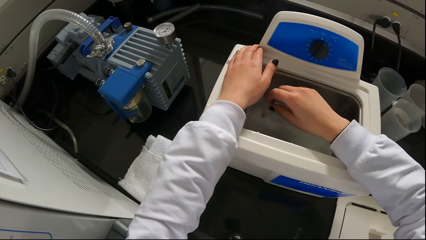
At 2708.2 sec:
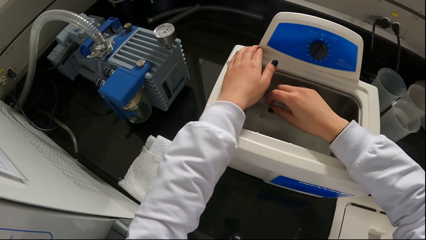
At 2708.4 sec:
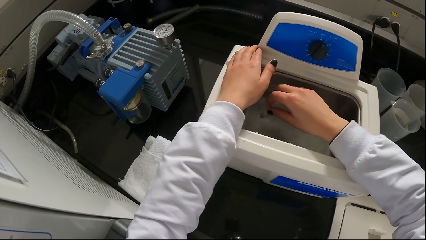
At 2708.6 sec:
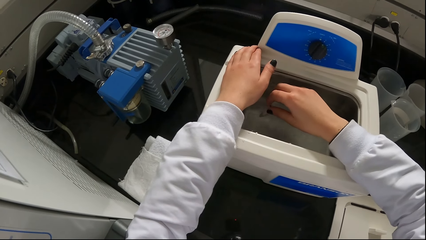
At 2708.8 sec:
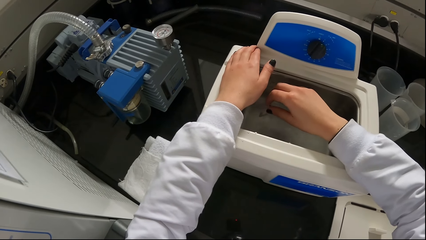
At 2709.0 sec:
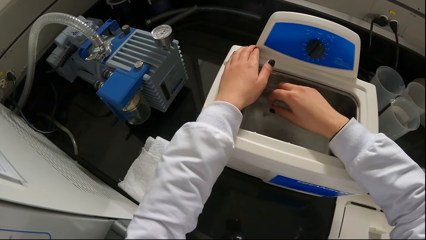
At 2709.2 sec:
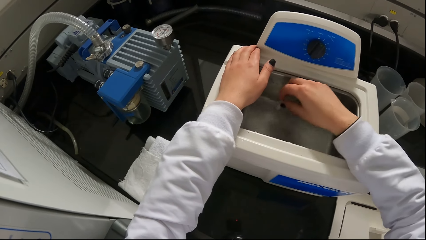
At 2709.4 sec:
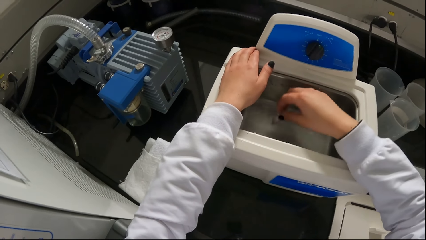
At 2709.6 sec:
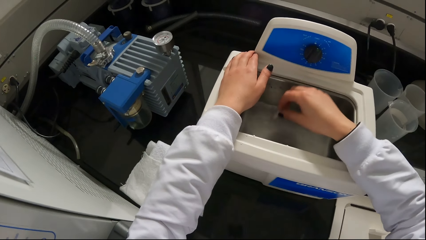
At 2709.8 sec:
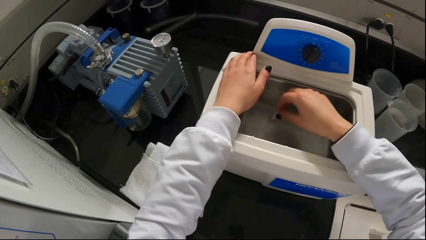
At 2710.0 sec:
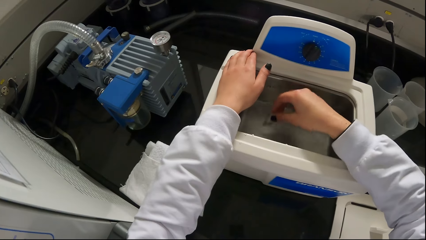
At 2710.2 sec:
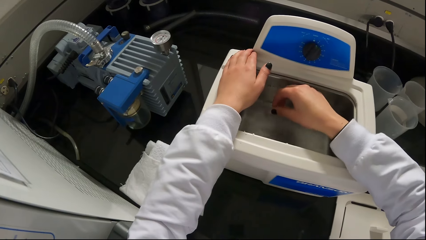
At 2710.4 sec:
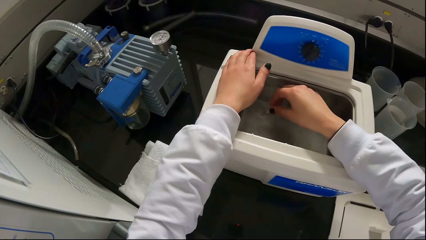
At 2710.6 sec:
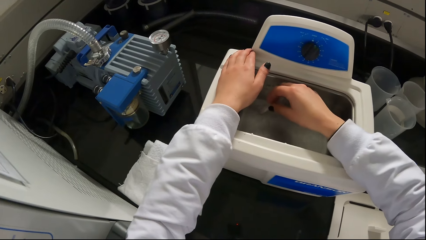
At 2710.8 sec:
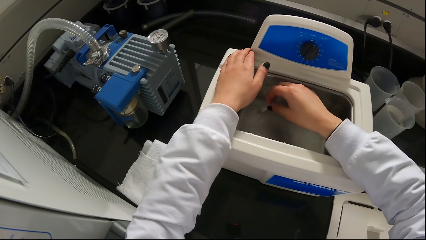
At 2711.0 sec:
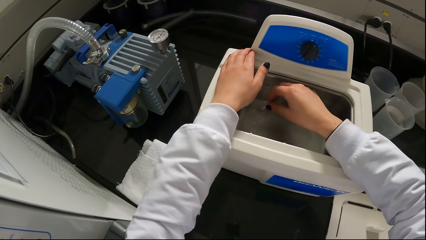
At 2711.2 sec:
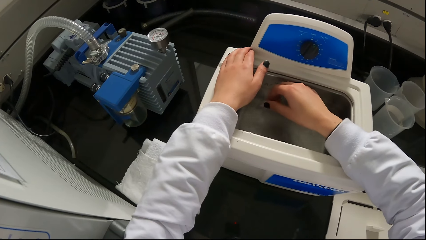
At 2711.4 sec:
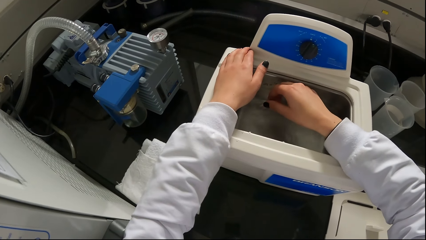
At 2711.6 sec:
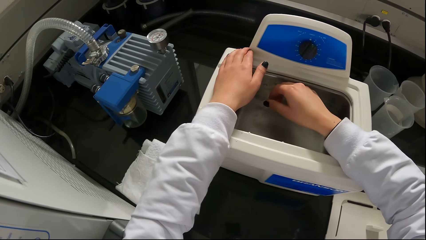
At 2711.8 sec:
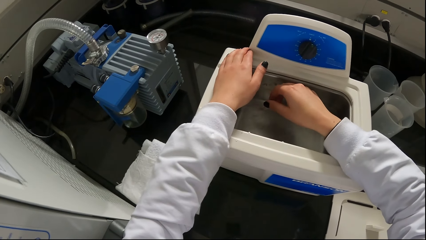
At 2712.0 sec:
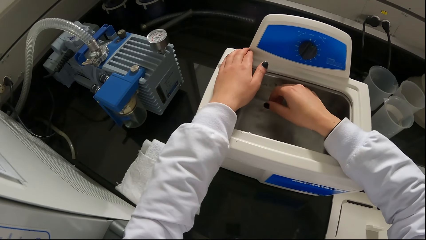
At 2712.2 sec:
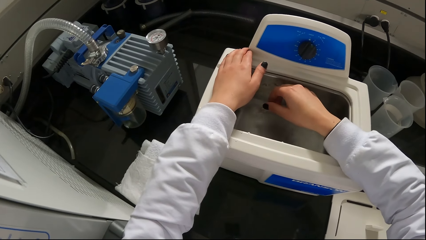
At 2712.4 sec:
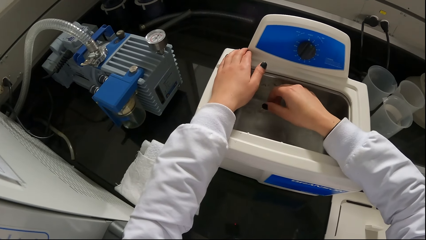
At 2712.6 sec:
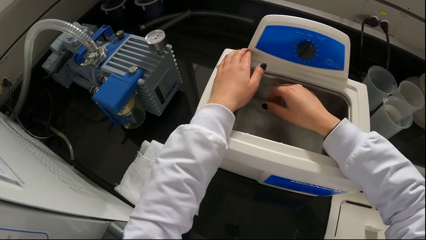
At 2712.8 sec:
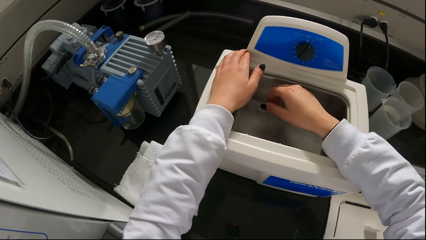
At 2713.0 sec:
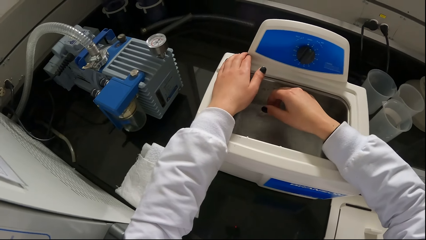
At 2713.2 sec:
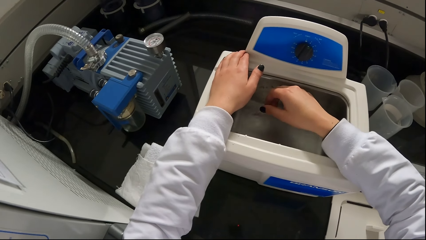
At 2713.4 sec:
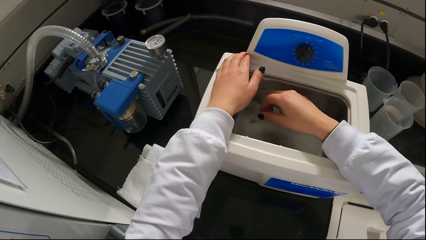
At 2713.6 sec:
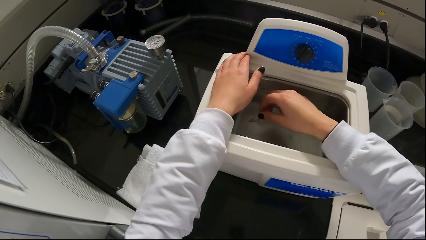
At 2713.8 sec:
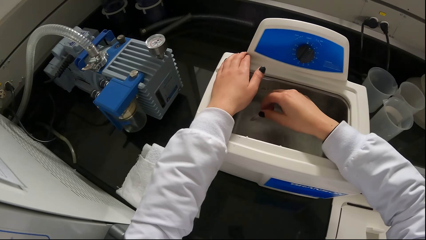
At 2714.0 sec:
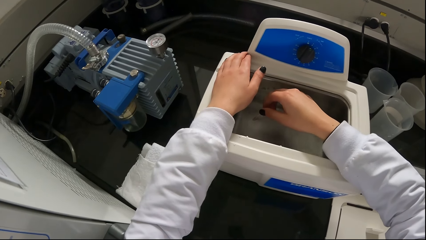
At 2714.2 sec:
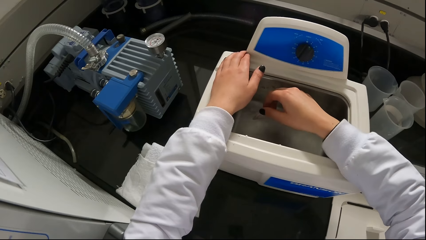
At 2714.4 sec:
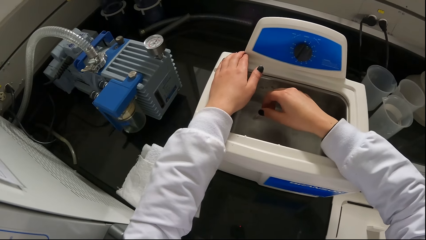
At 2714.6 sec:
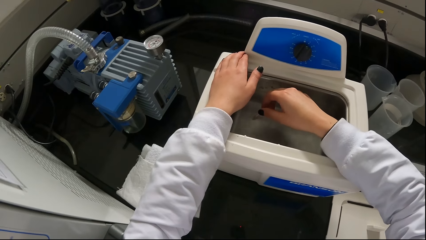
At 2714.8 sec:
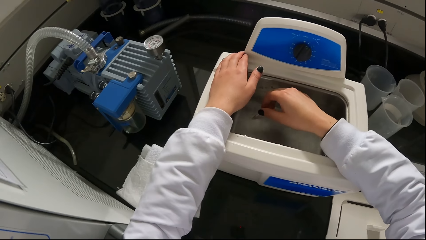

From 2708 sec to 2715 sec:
The camera wearer shakes the ceramic beaker in his right hand in the fluid in the ultrasonic cleaner.

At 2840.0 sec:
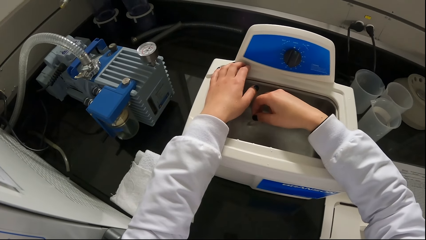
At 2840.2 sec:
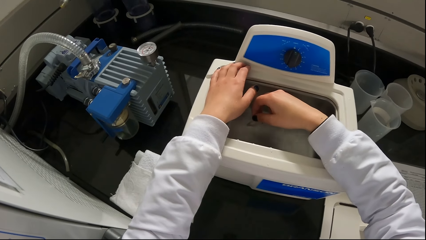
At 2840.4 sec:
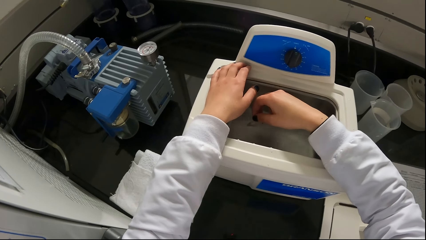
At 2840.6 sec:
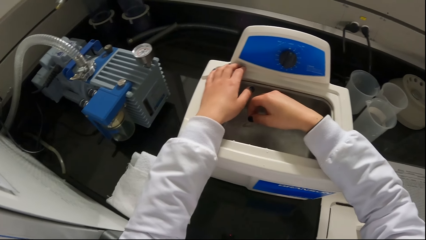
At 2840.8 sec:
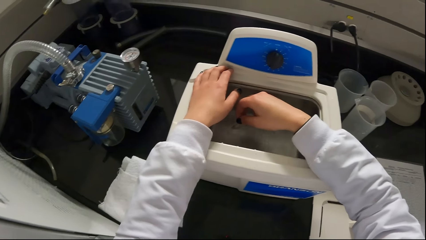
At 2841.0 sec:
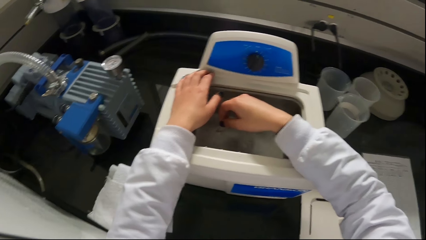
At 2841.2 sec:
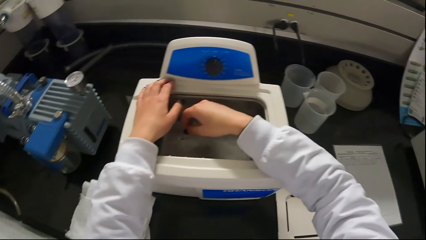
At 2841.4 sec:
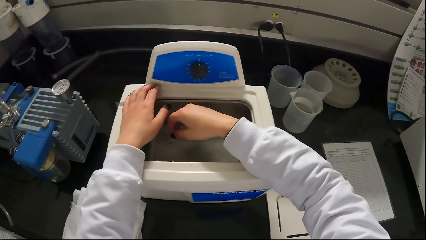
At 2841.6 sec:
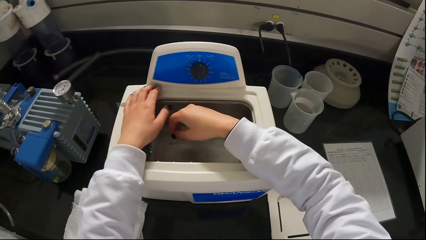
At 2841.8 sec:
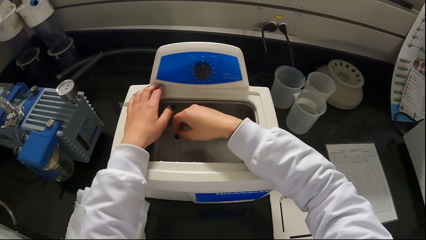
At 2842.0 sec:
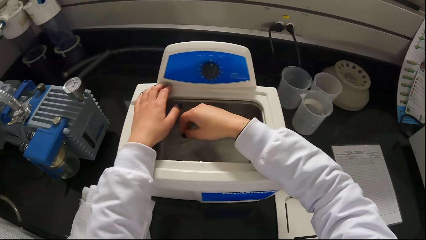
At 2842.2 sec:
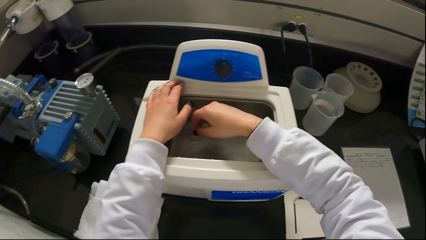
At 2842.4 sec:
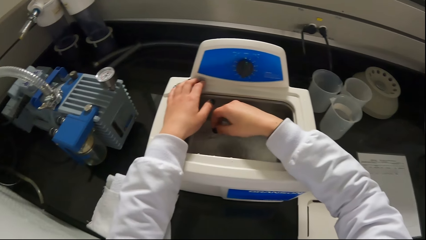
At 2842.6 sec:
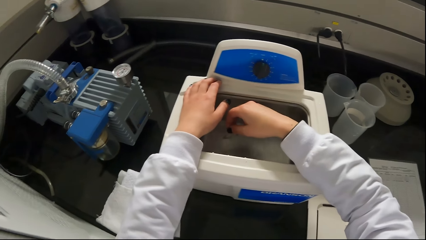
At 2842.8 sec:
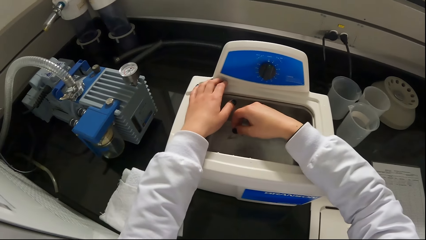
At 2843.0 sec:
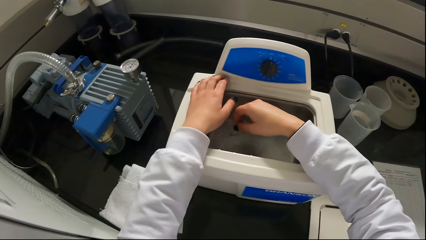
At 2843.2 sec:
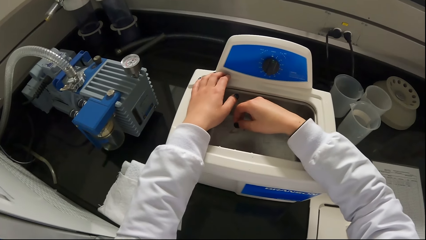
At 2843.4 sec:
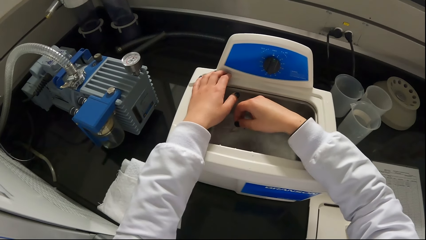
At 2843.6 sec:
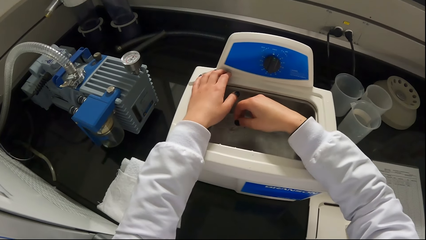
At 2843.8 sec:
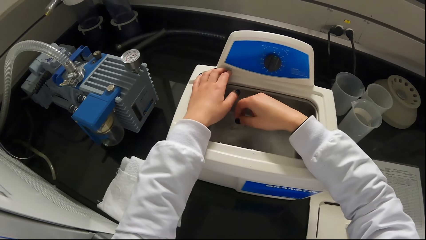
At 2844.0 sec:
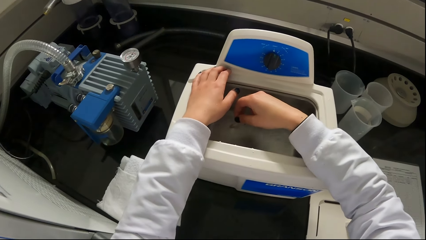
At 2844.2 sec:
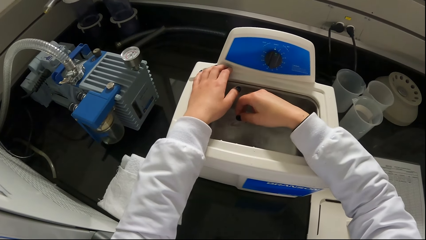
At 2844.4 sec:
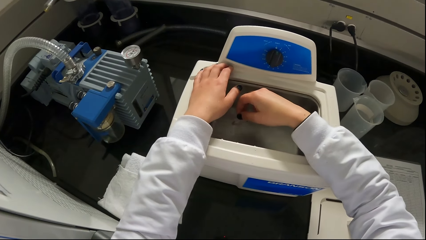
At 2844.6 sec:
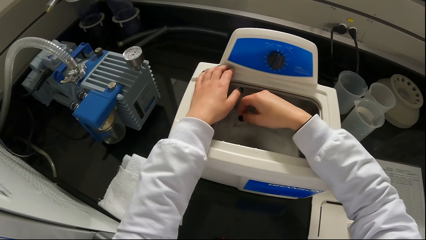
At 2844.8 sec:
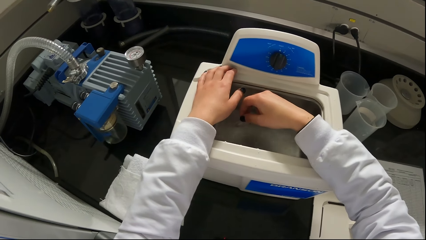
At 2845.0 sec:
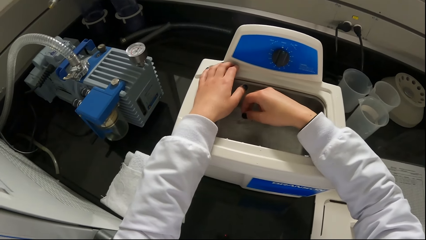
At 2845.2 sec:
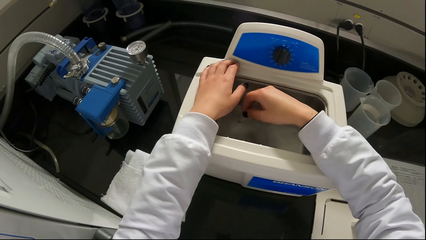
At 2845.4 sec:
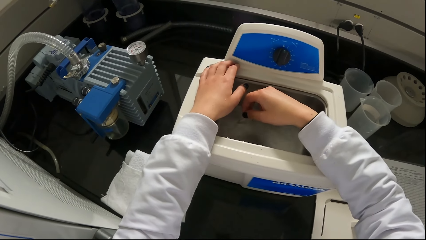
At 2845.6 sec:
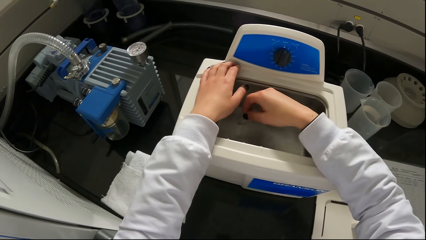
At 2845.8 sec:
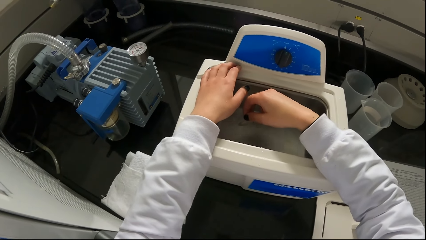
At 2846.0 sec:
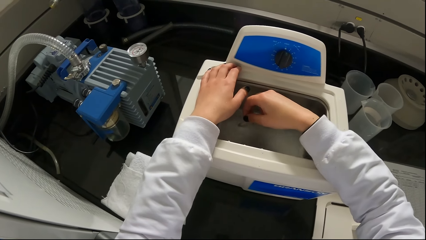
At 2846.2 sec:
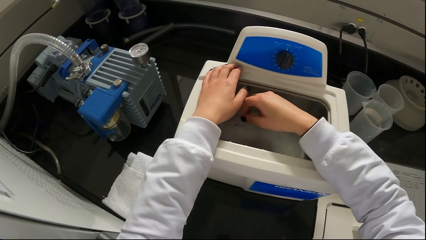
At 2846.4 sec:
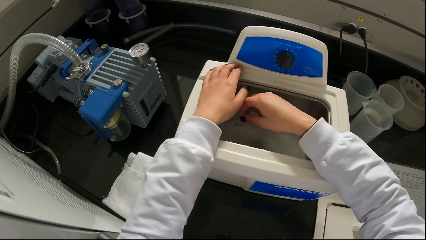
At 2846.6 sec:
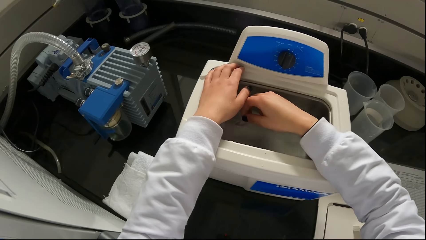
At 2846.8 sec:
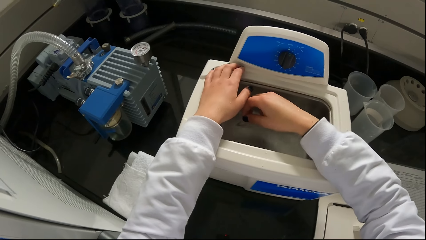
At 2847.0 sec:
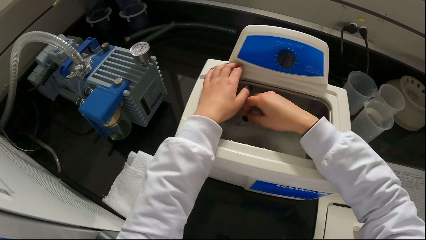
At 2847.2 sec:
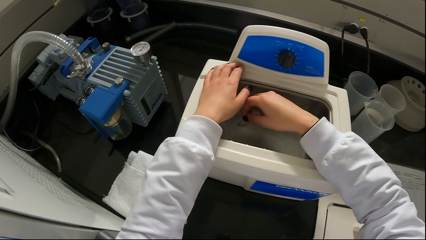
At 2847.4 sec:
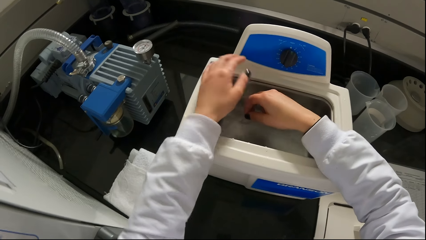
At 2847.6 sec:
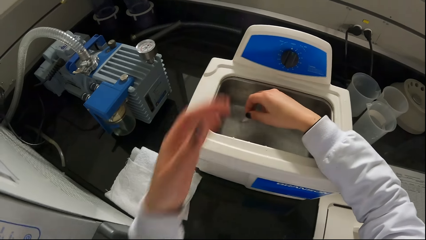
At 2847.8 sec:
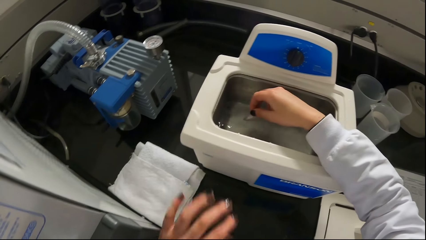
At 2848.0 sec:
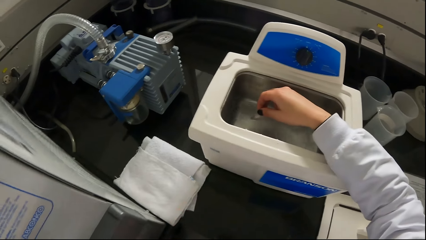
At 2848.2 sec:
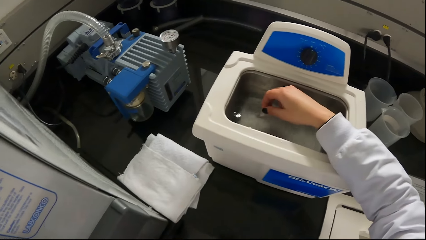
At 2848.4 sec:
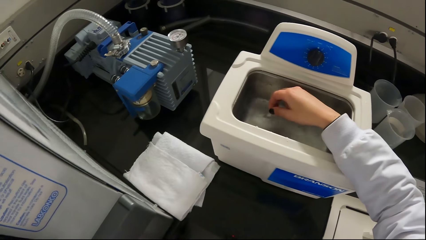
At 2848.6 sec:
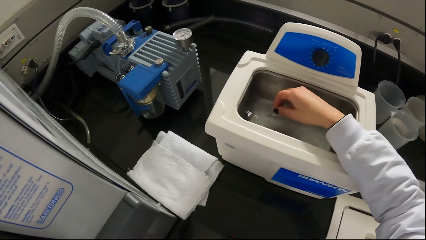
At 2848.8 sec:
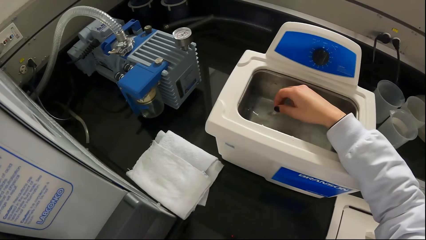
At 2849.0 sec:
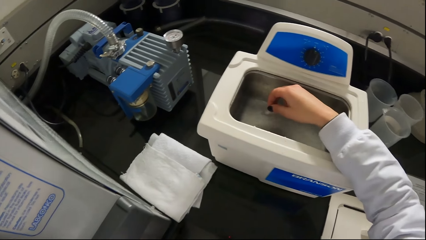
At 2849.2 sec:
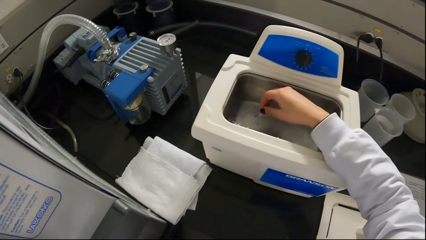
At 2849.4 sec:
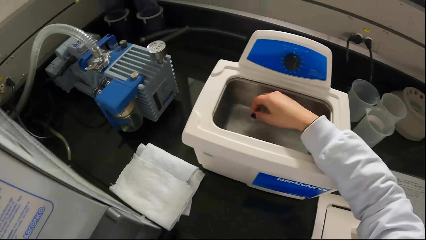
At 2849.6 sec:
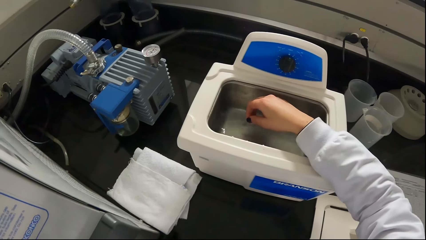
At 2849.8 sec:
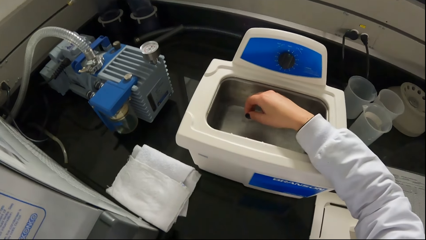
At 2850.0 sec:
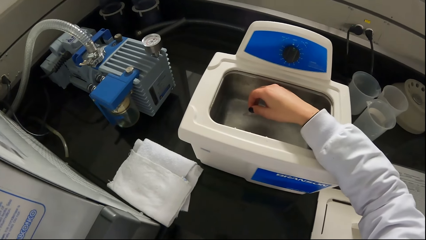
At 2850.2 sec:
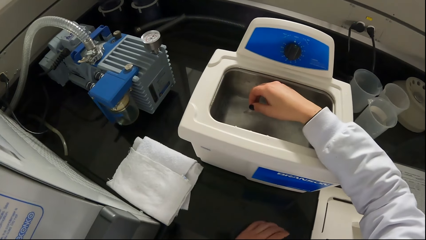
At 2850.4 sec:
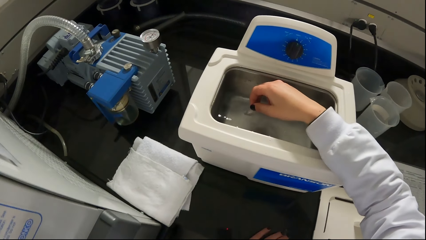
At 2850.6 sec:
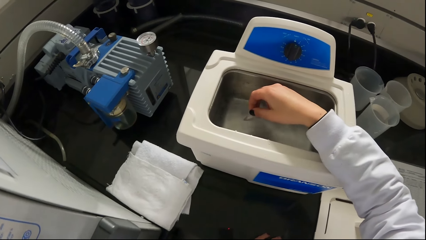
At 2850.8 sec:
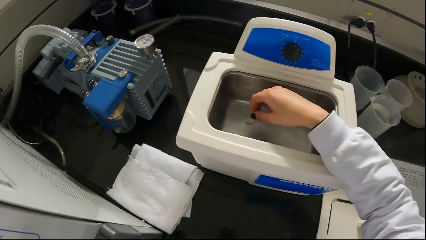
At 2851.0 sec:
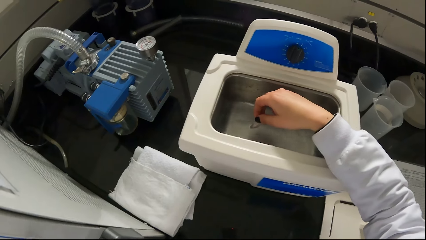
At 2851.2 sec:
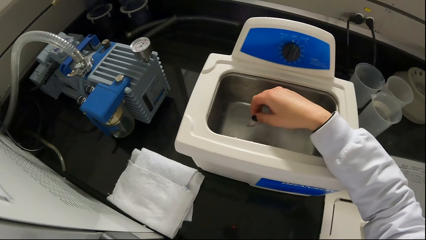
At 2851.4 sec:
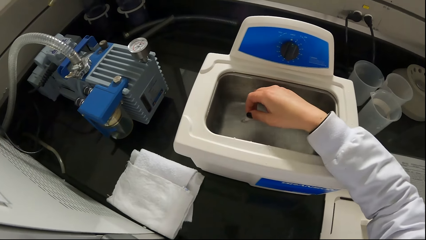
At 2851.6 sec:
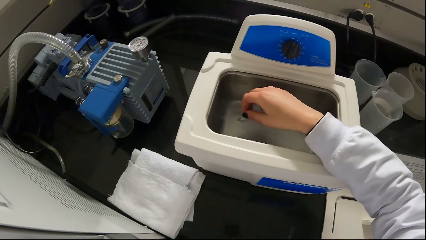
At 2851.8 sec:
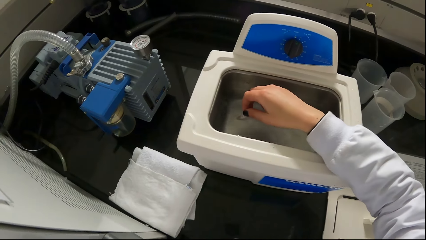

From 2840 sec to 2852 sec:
The camera wearer turns around. She dips a test tube in a laboratory water bath machine. She places her left hand on the countertop.
